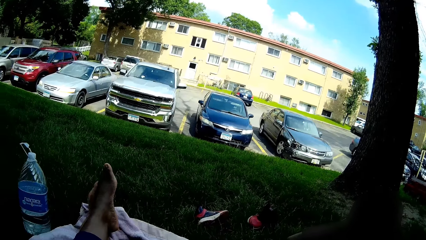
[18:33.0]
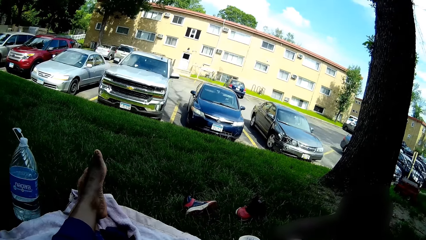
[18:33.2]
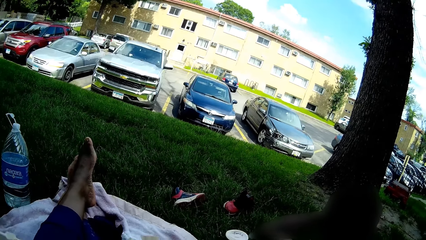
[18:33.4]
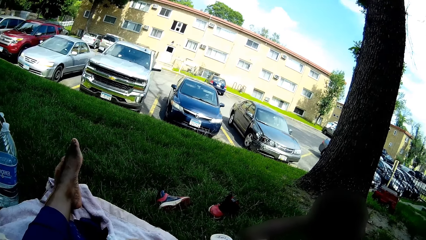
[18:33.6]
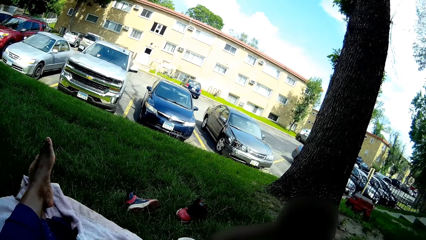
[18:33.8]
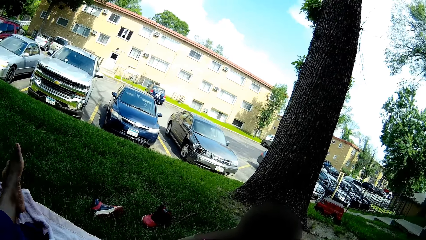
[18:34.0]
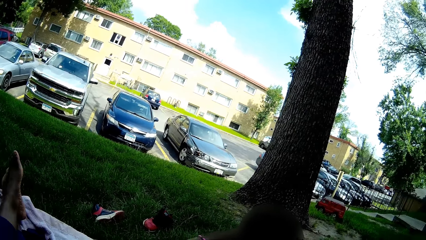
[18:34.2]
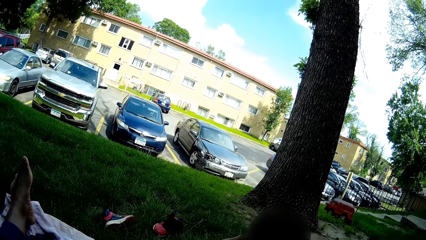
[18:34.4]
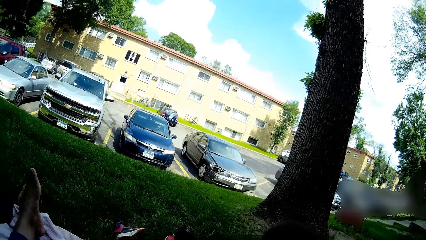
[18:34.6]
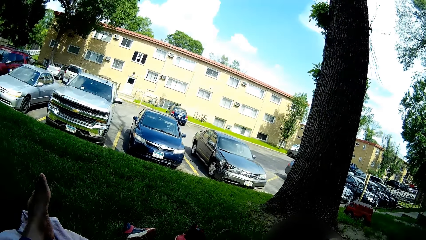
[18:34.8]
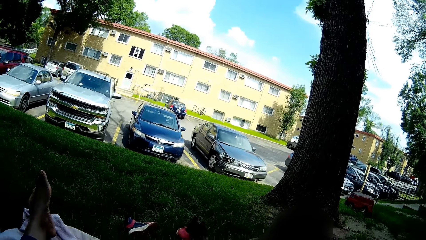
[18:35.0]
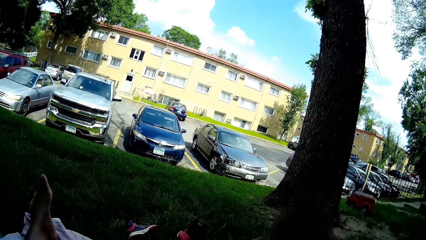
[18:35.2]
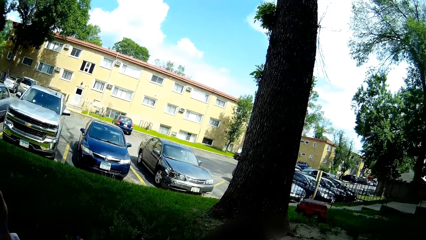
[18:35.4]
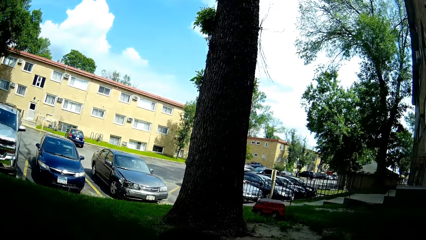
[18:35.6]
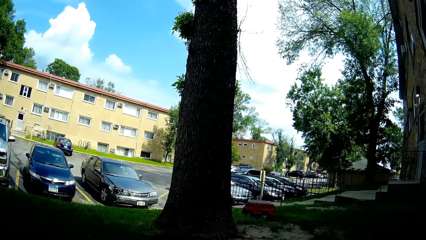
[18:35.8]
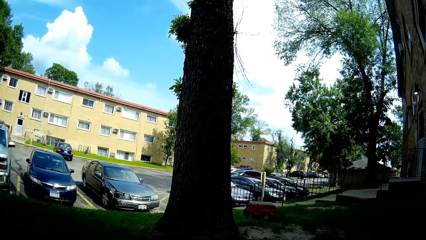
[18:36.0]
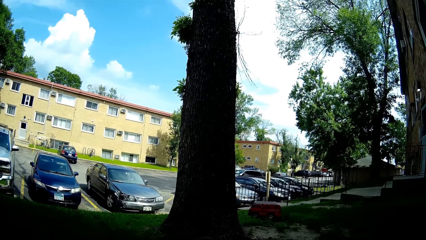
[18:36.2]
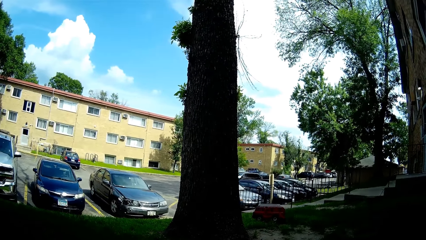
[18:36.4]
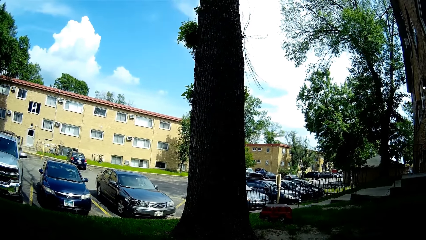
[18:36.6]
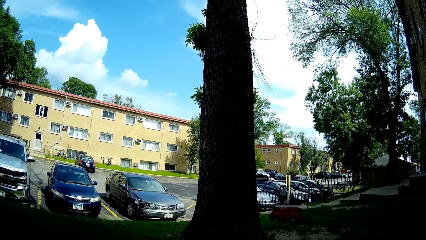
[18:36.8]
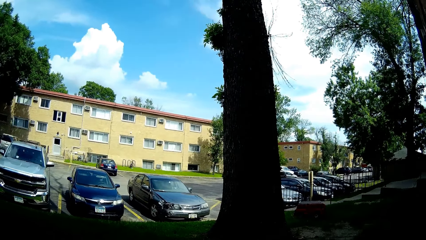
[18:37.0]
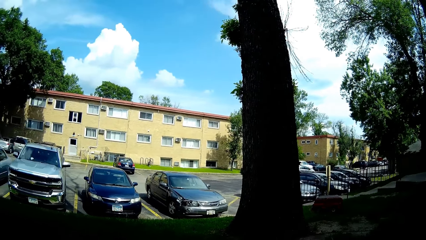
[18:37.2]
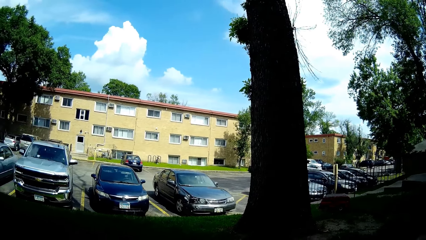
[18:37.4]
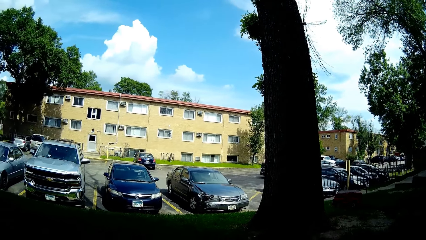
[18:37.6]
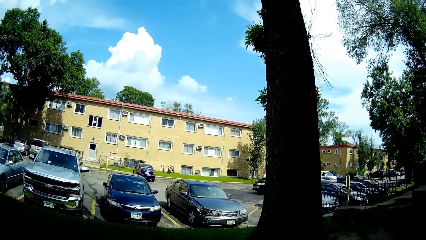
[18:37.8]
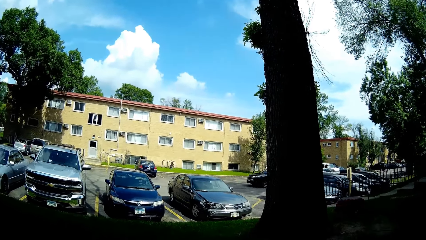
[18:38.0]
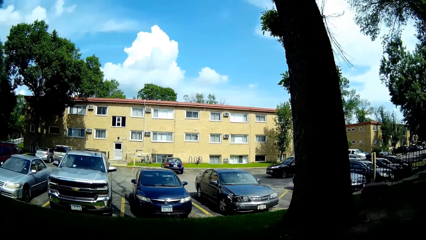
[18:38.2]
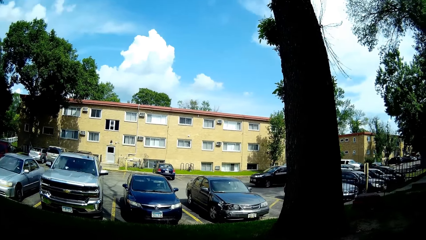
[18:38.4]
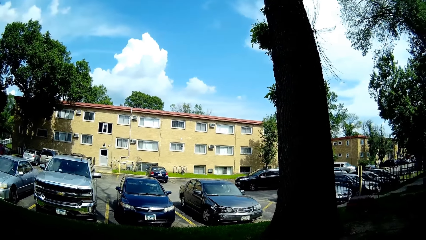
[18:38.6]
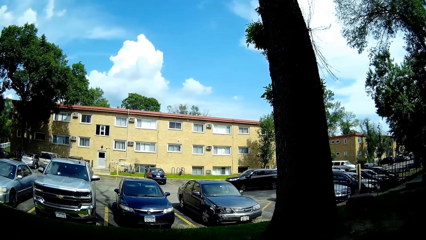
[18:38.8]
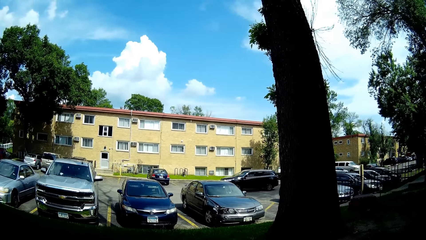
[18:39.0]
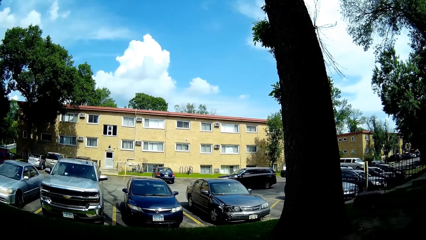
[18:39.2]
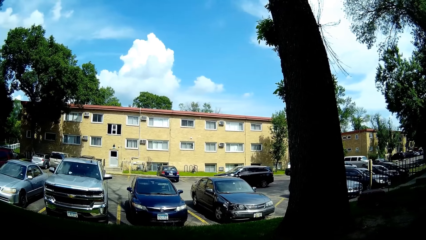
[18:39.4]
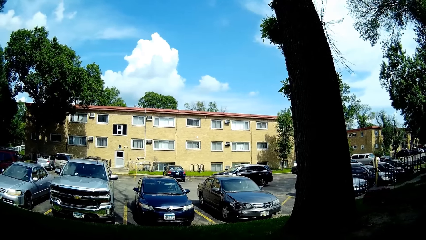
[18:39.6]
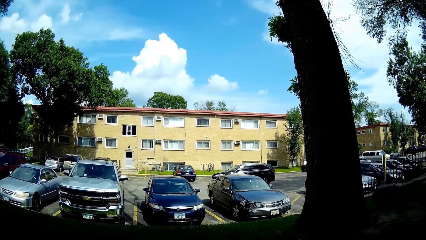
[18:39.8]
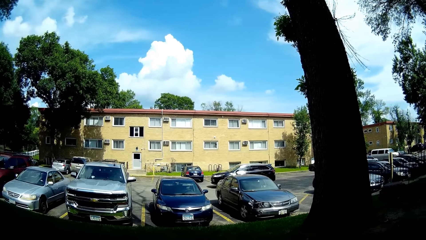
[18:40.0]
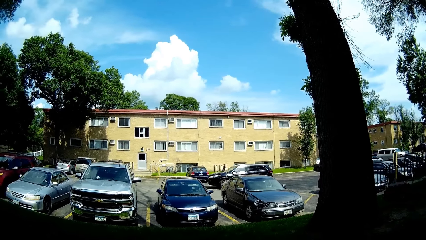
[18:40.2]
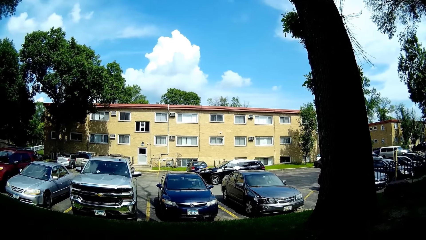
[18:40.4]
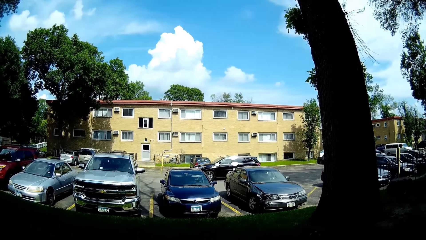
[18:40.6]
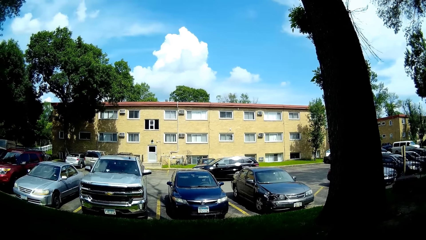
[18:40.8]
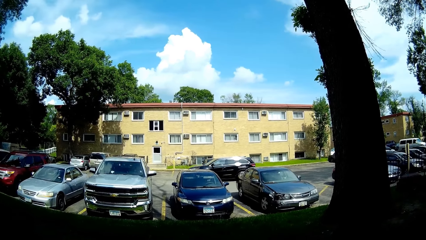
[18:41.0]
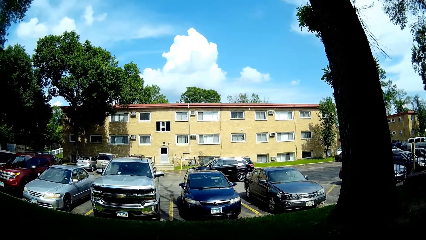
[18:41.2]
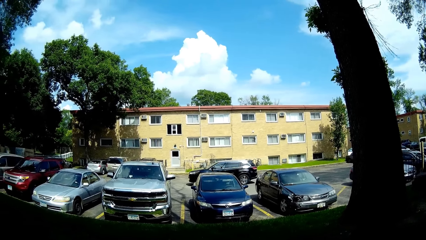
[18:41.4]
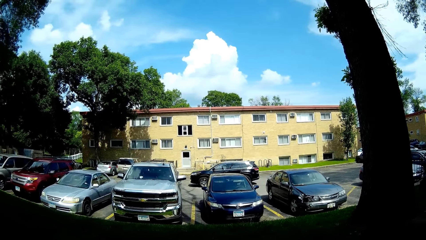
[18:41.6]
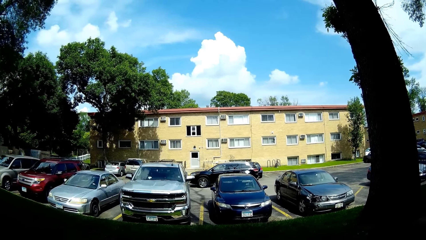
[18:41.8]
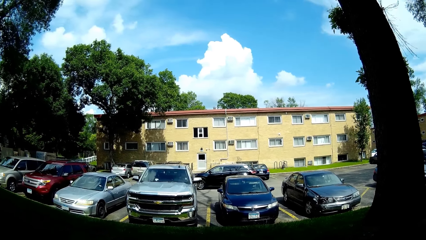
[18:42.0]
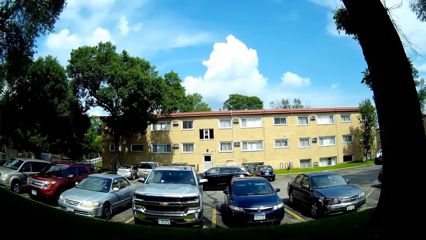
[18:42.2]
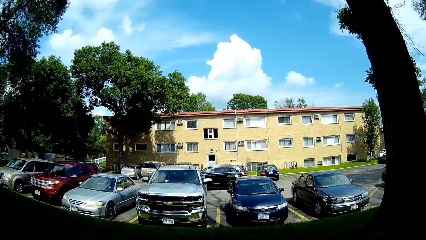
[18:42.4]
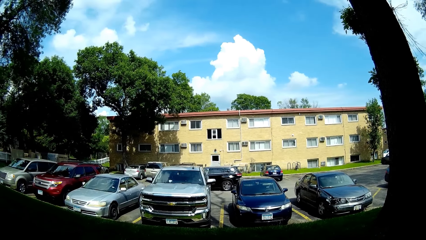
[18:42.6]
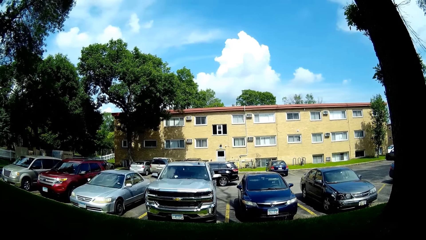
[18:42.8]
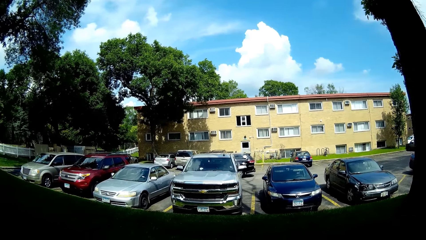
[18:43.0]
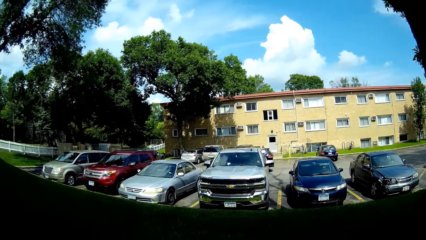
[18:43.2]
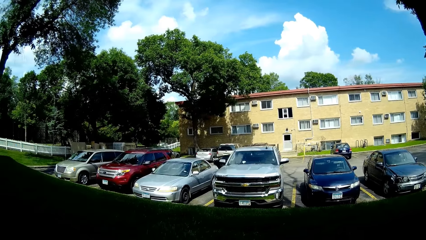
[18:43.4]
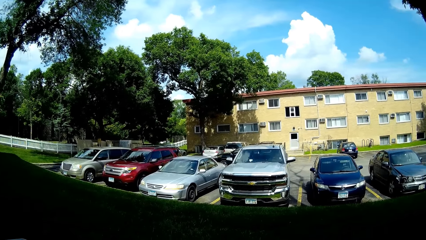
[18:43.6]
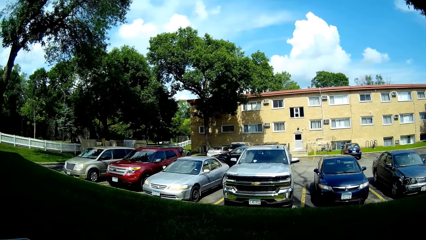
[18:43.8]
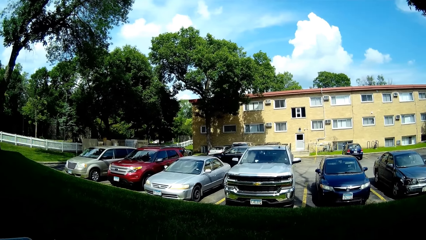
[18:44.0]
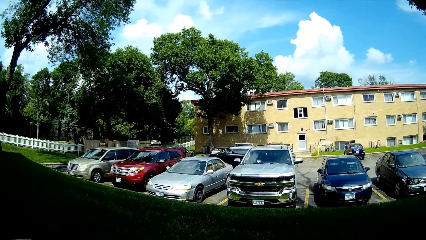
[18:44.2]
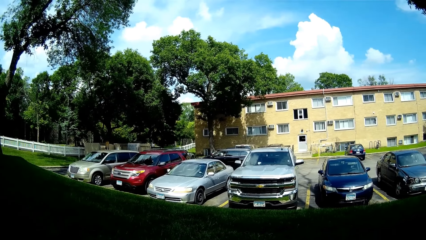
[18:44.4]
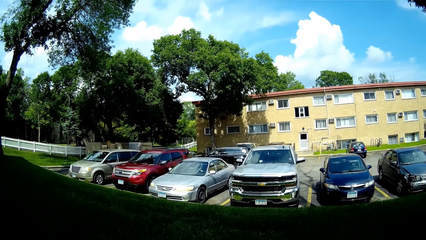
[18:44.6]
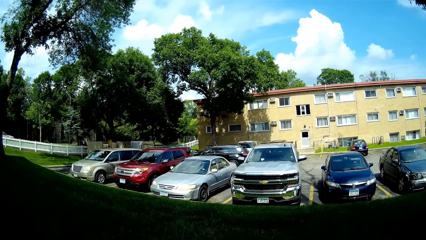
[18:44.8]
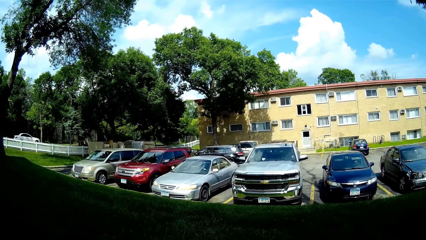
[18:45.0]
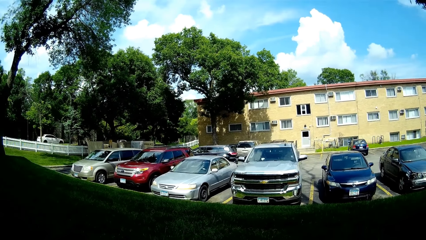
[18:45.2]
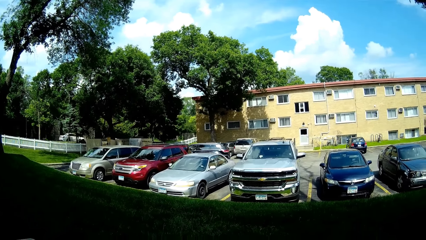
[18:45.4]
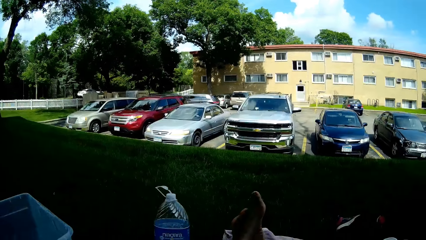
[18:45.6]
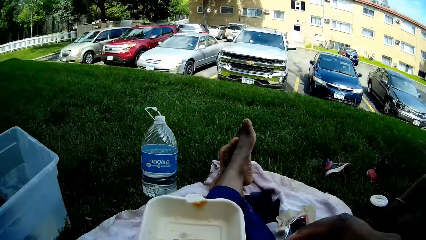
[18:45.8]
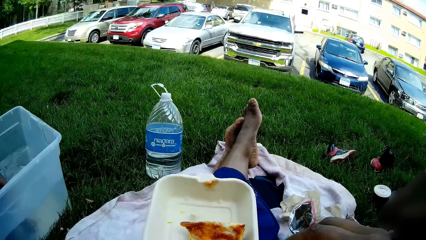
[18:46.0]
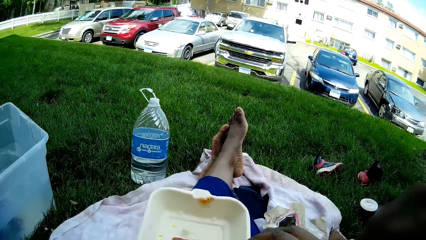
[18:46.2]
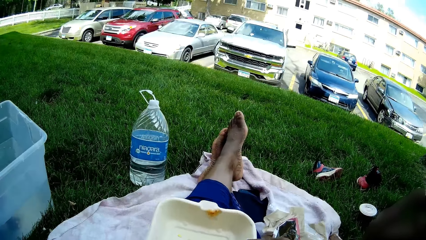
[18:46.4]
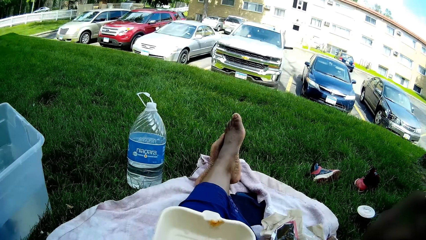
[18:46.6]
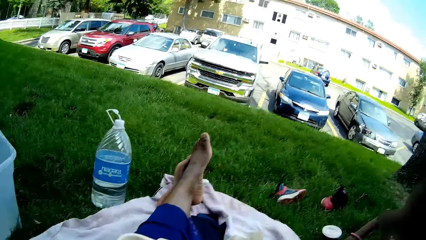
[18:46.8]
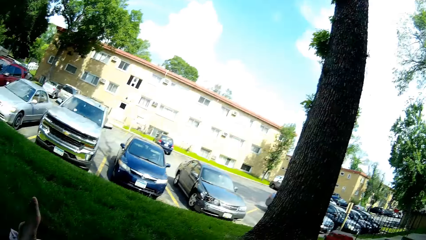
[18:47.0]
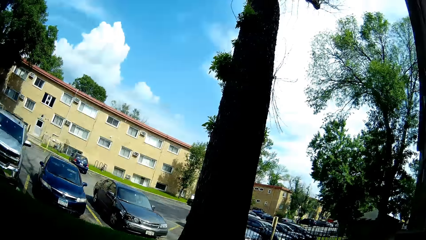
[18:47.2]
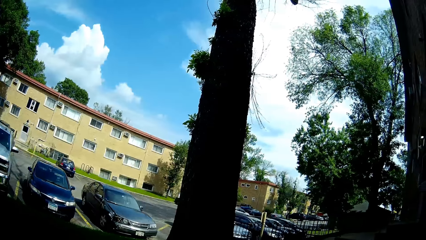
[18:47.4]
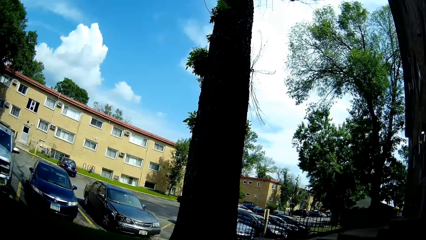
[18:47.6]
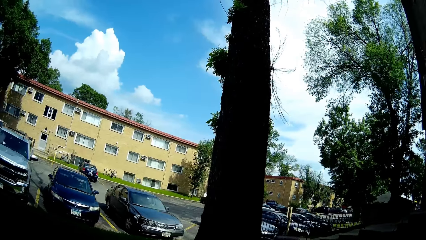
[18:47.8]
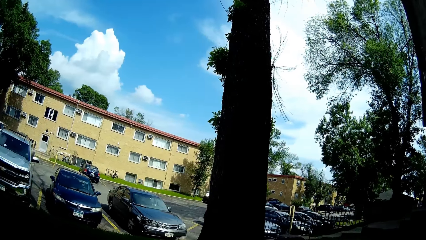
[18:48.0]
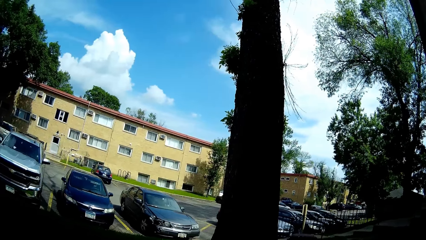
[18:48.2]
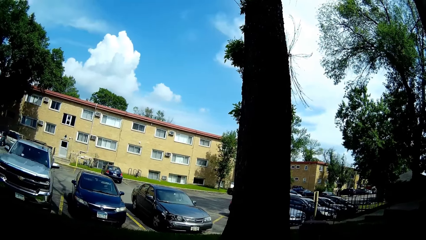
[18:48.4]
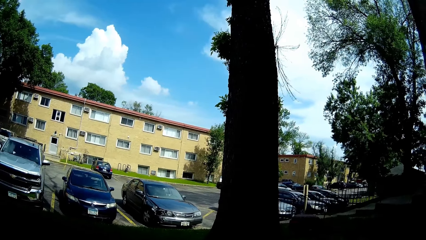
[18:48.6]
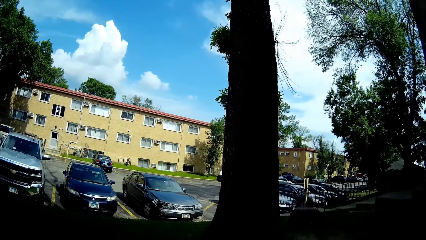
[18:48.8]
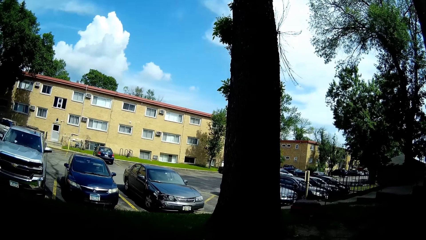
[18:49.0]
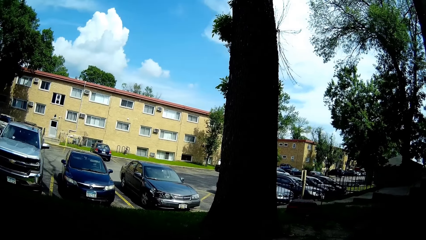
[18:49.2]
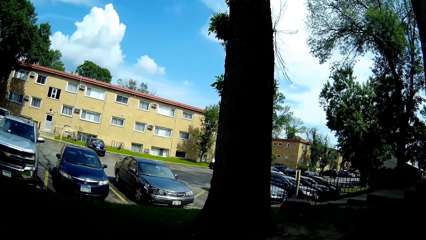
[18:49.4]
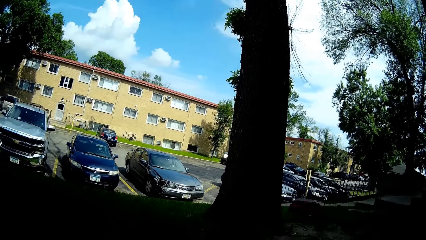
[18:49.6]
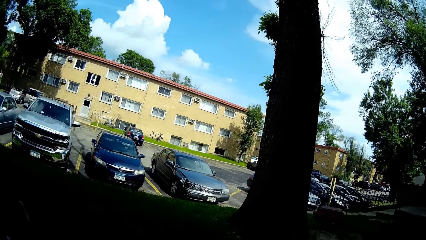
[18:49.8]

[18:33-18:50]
The camera wearer eats snacks.
